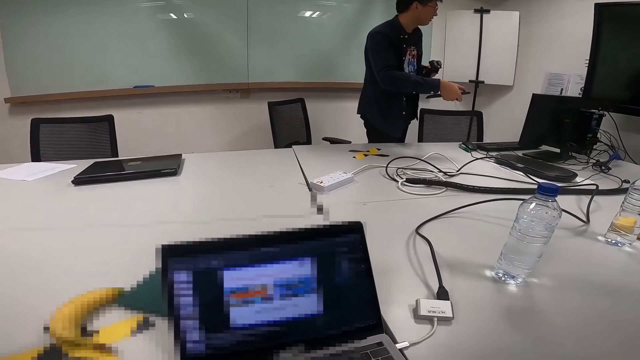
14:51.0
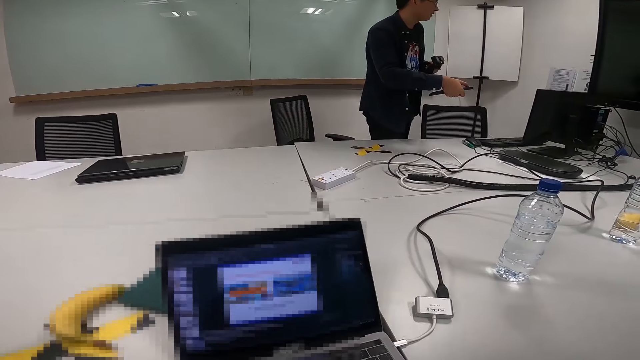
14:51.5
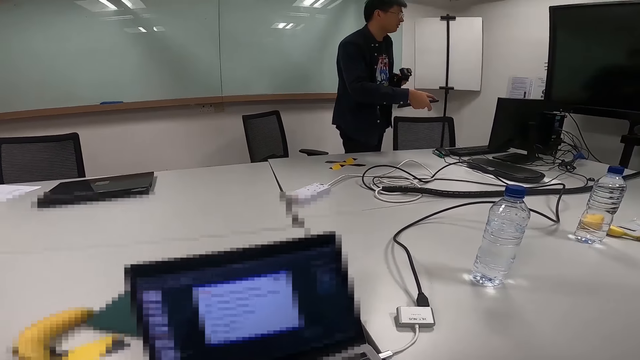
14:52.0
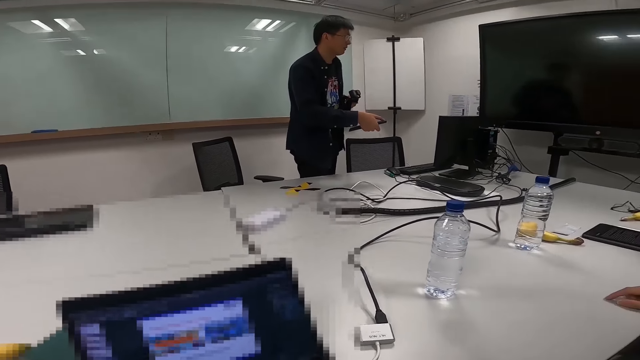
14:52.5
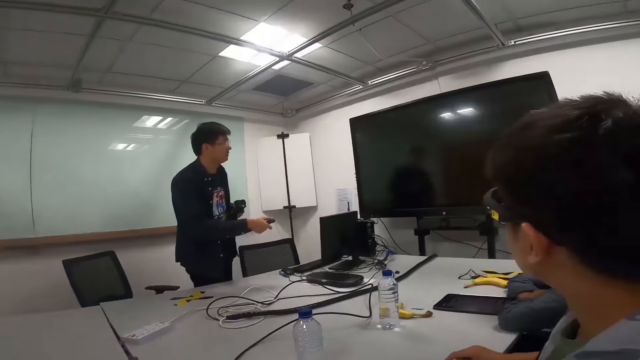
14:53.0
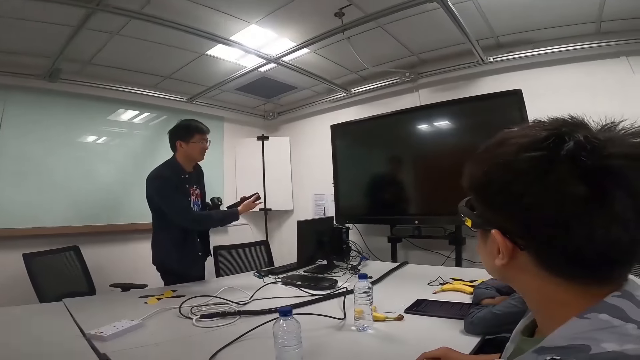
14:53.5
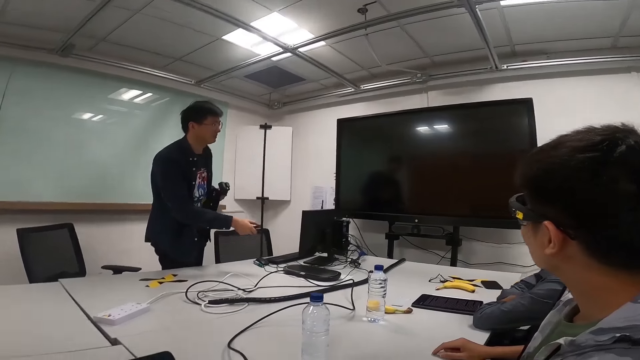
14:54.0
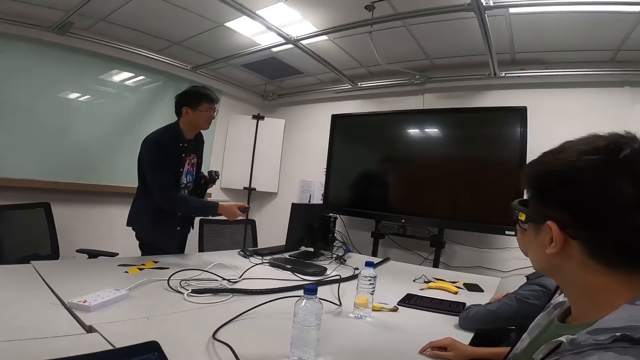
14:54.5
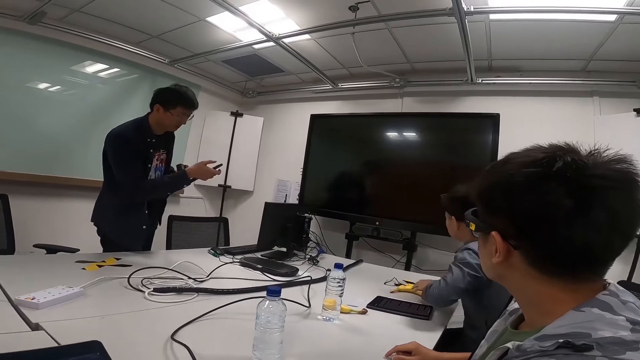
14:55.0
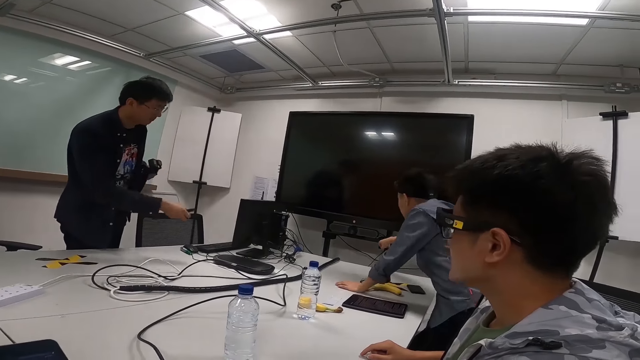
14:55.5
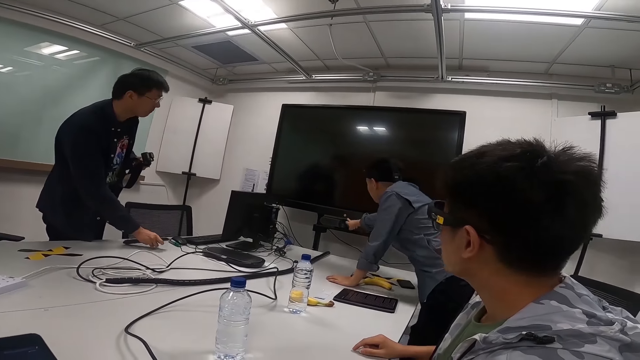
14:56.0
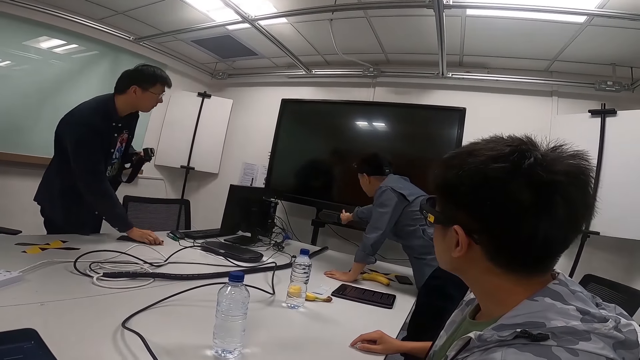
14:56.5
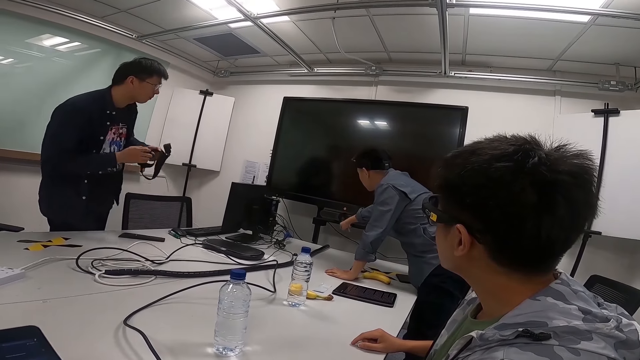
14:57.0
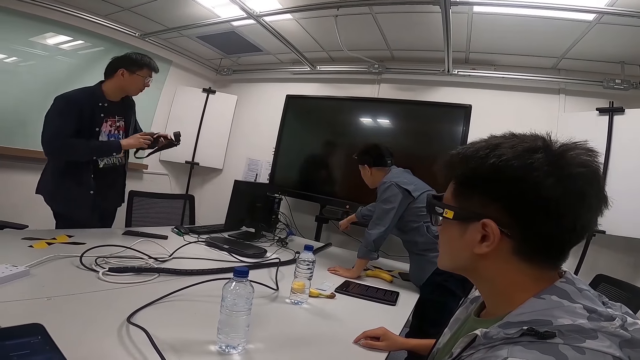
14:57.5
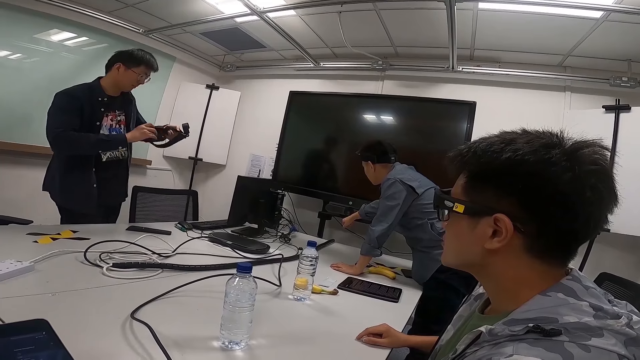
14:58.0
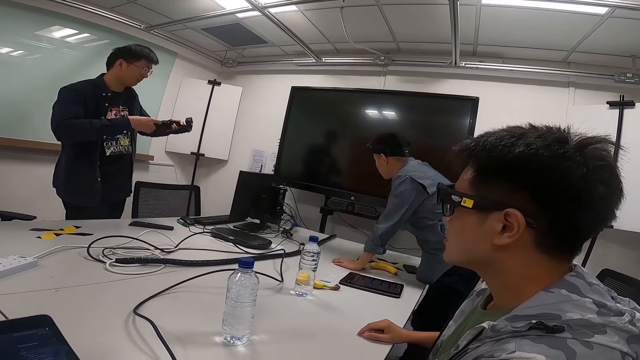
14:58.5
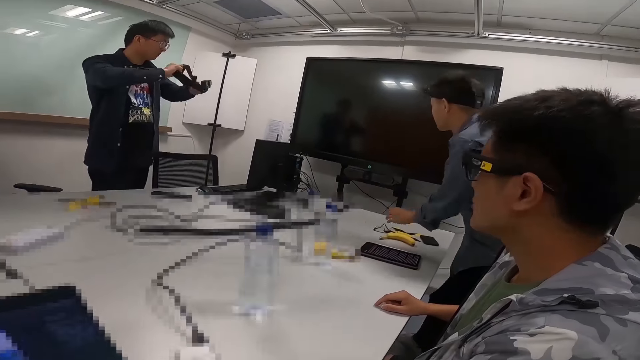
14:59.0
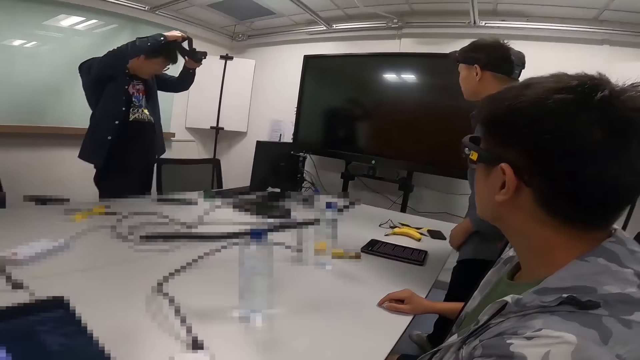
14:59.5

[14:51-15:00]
A person talks to another person. The camera wearer stares at a screen mounted on the wall.

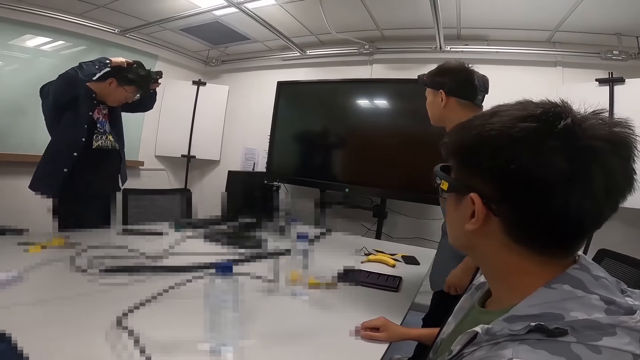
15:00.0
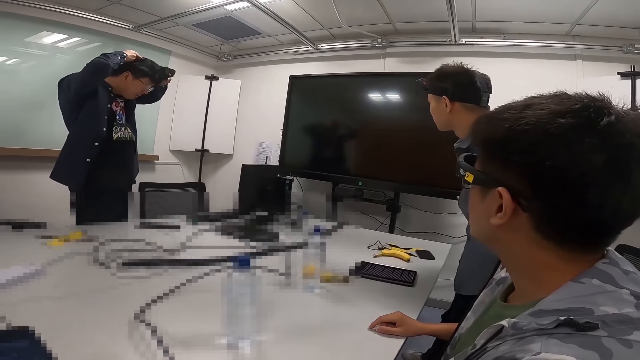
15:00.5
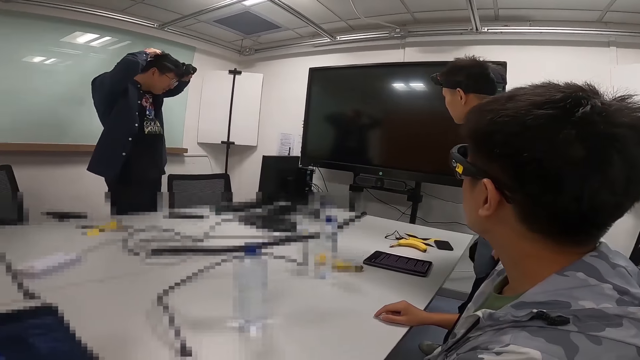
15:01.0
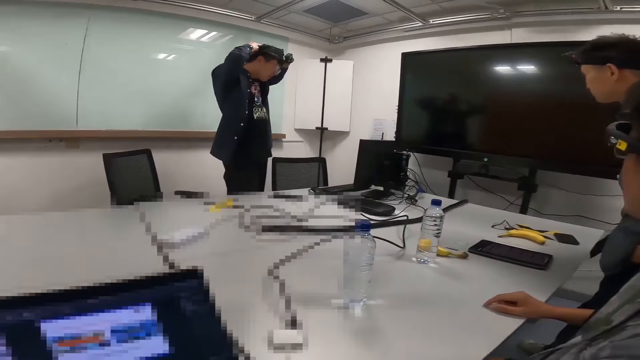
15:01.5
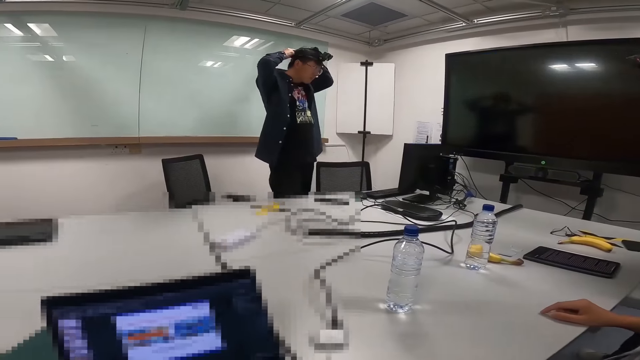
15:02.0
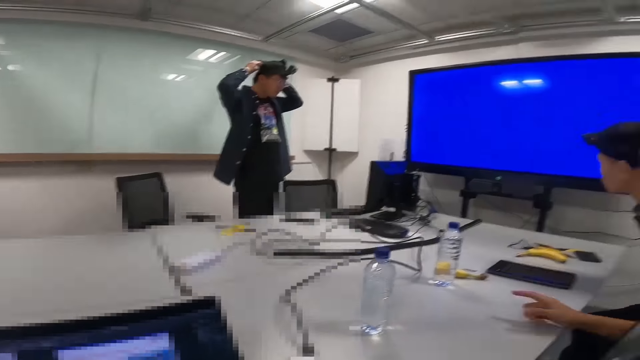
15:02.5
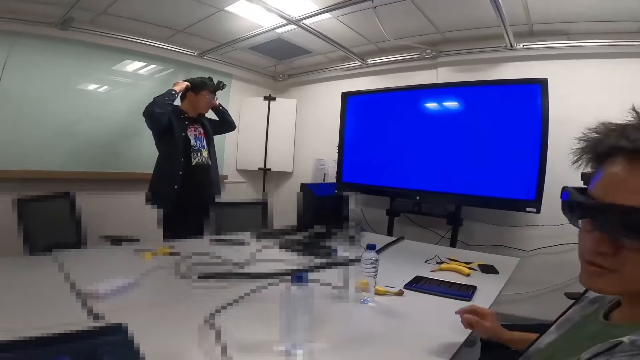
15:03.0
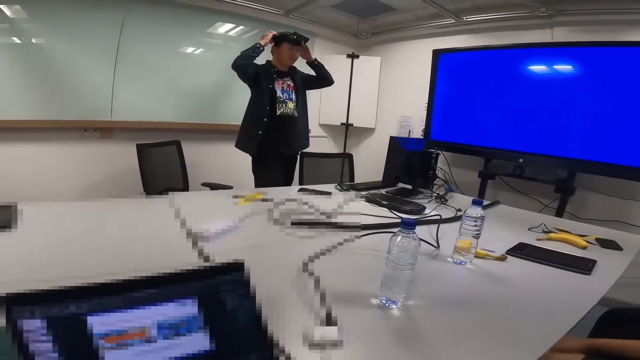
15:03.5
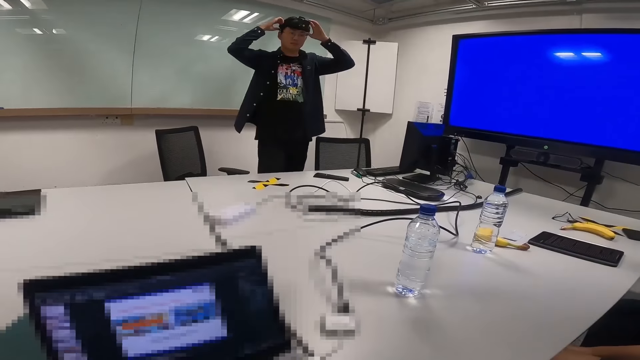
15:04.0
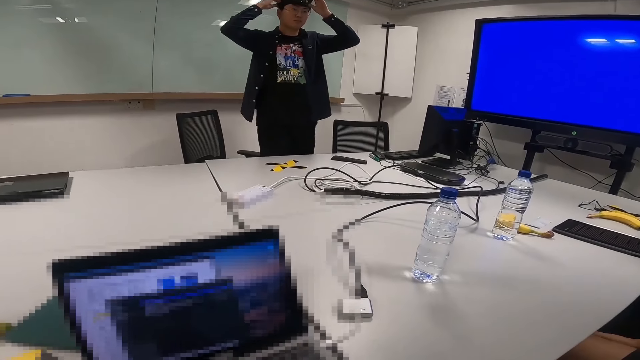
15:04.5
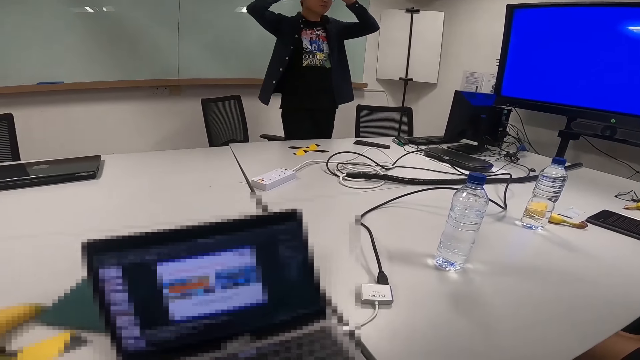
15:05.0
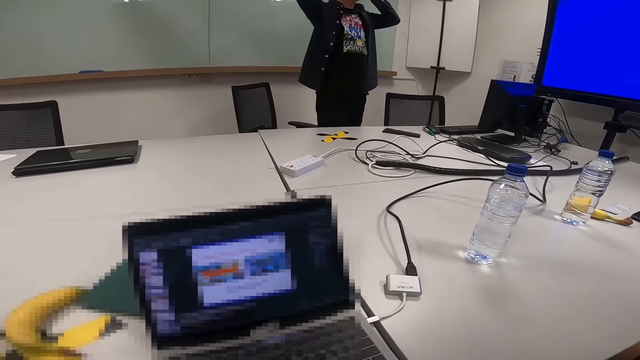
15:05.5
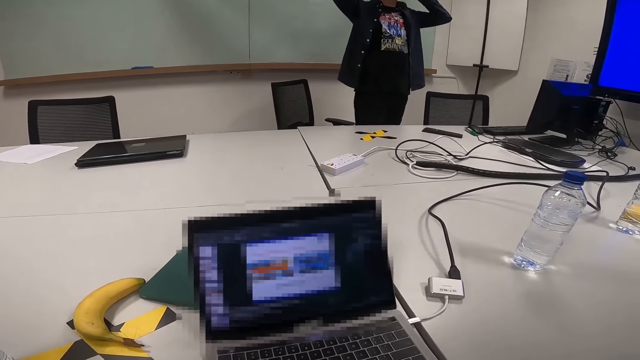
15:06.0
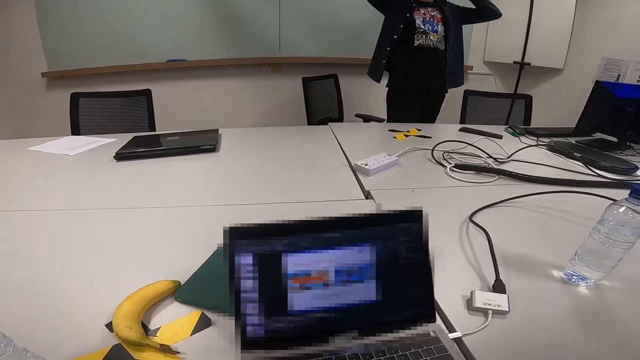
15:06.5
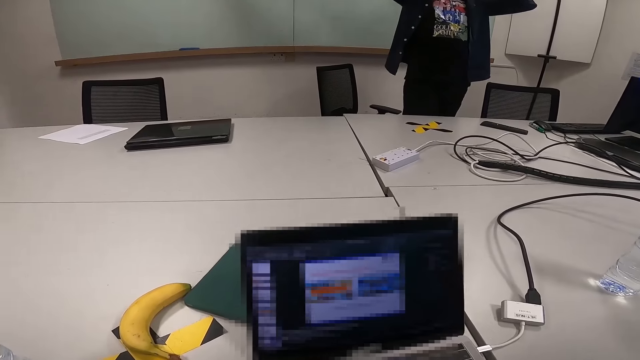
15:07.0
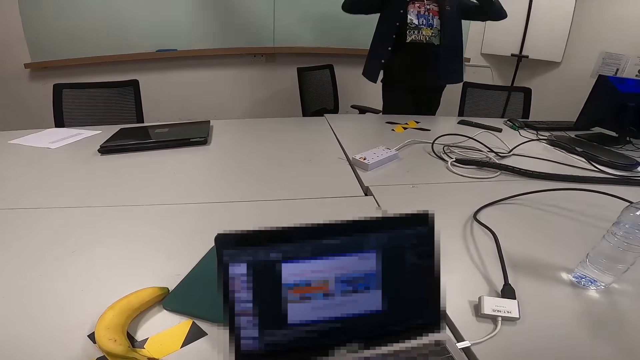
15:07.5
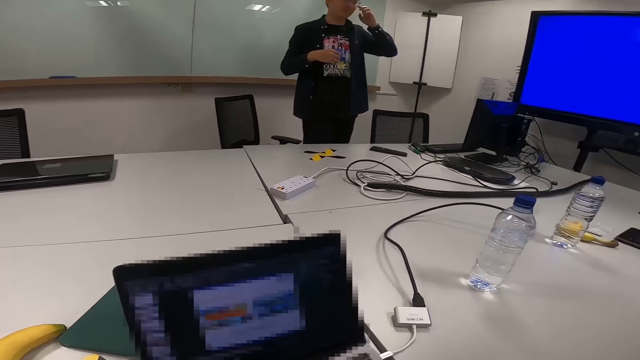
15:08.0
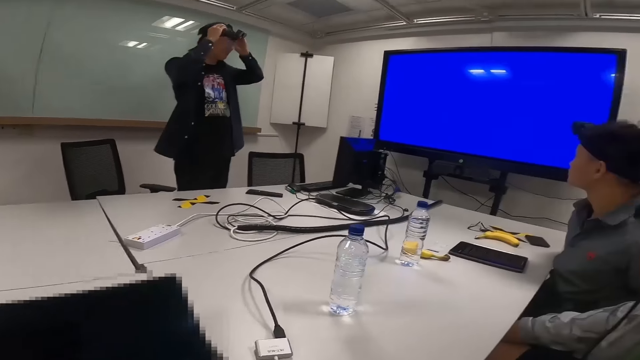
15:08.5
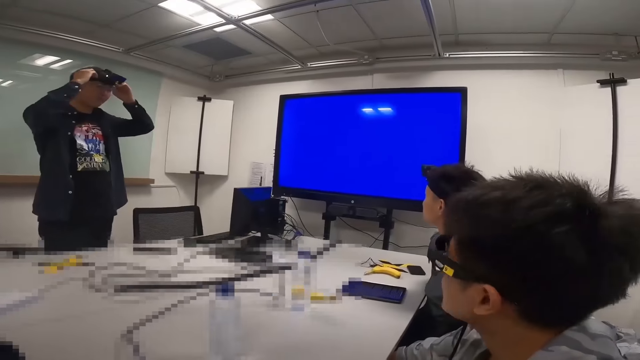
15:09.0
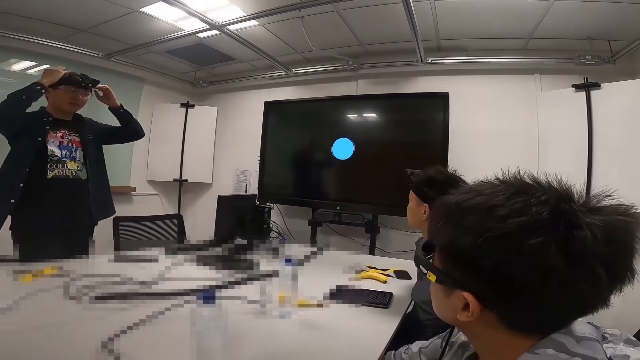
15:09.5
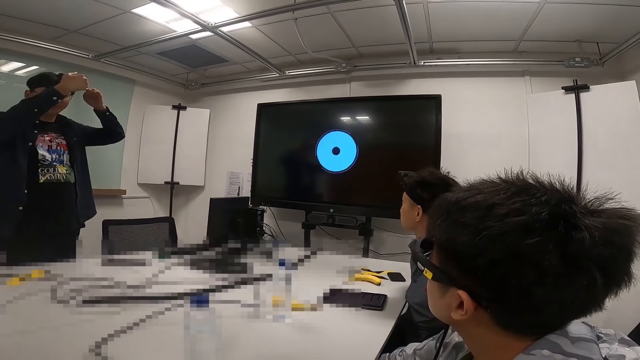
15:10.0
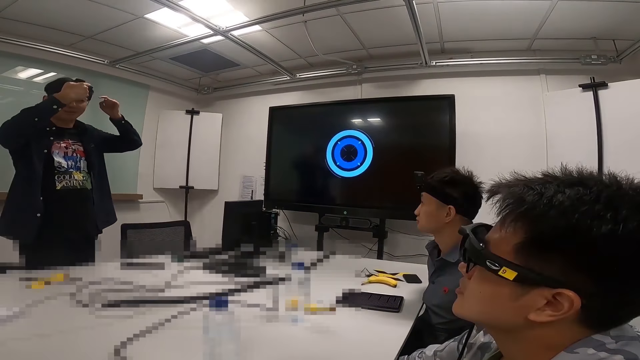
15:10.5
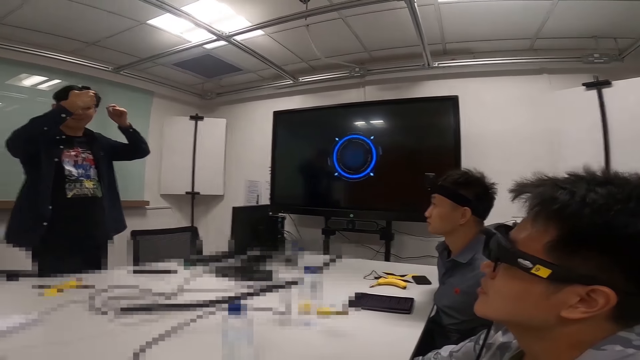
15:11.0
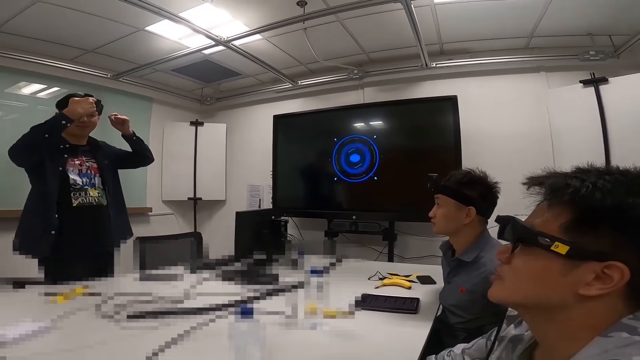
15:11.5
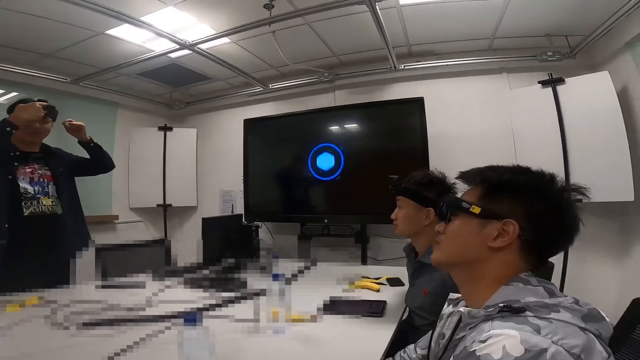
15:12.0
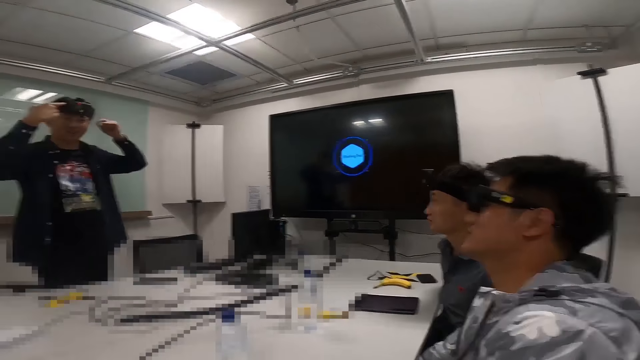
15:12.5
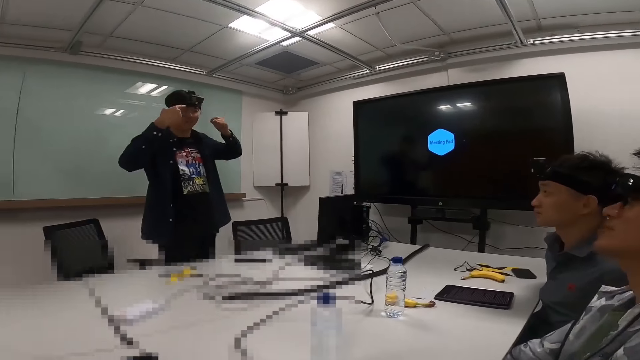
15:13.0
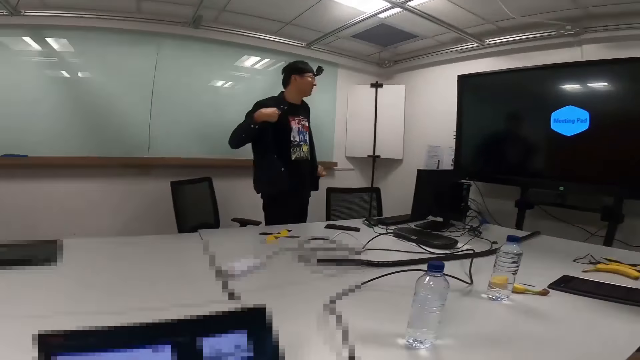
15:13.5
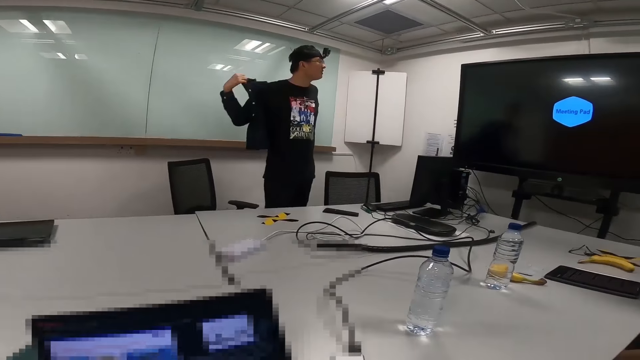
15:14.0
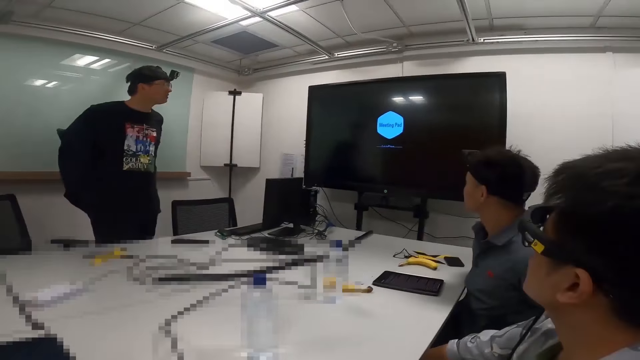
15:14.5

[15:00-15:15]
The camera wearer looks around. She looks at her laptop. She talks. A person talks to another person. The person asks a question. The person gets a response from the other person and the camera wearer.
